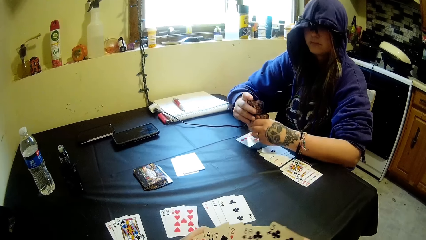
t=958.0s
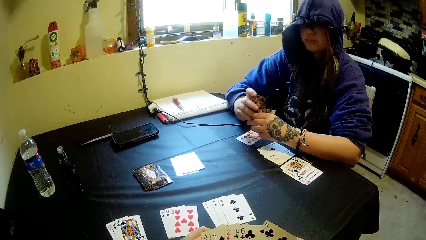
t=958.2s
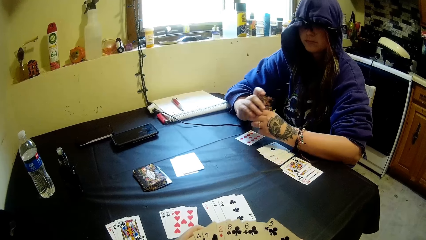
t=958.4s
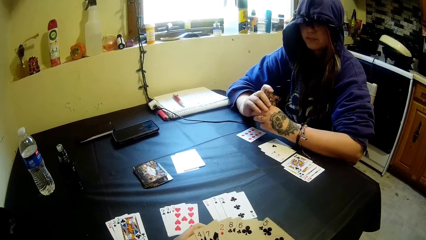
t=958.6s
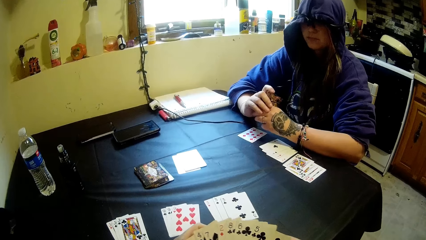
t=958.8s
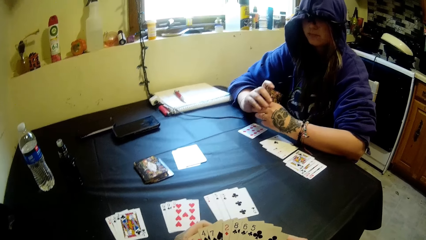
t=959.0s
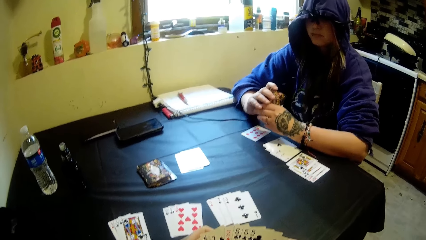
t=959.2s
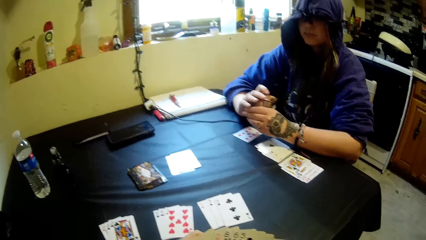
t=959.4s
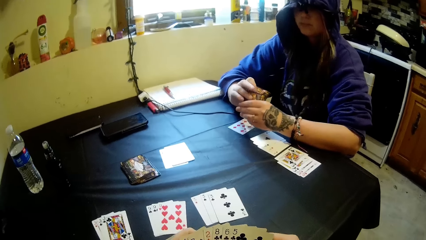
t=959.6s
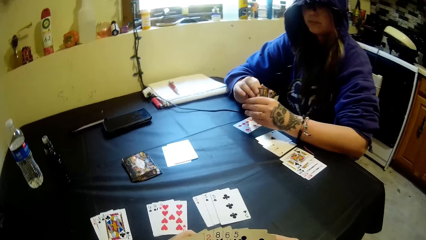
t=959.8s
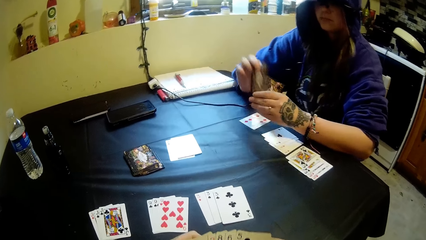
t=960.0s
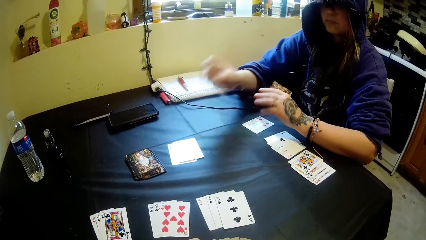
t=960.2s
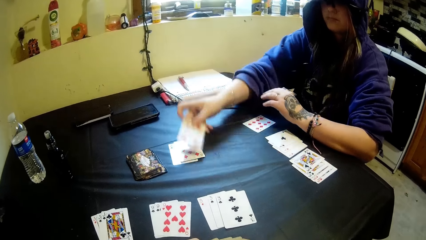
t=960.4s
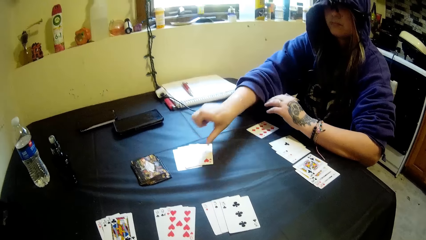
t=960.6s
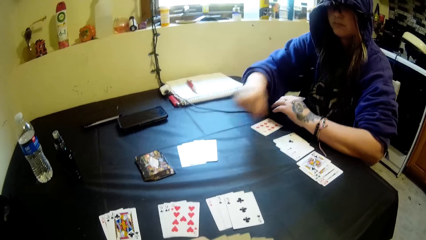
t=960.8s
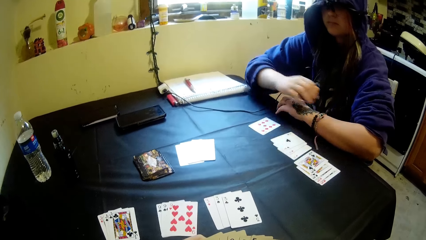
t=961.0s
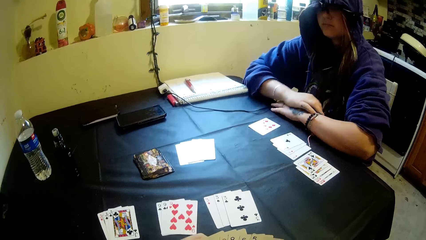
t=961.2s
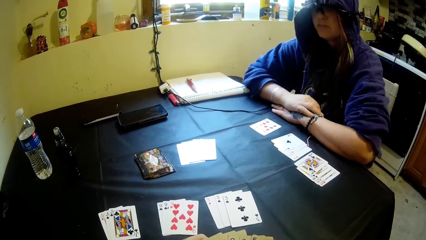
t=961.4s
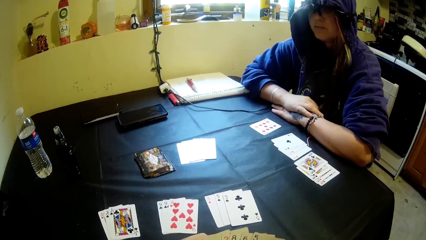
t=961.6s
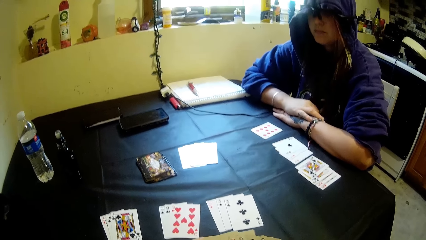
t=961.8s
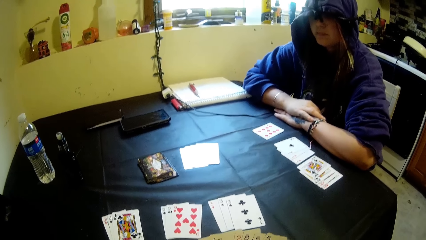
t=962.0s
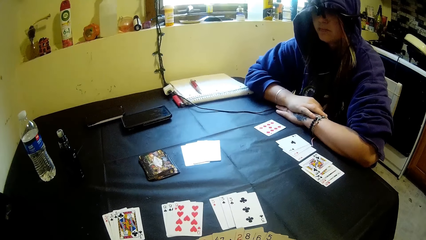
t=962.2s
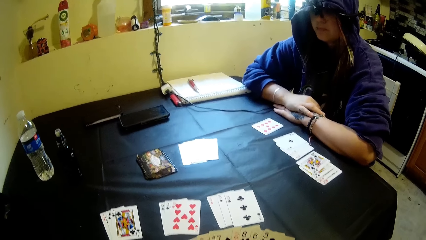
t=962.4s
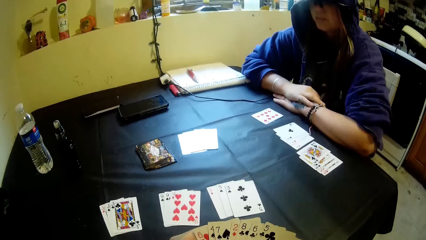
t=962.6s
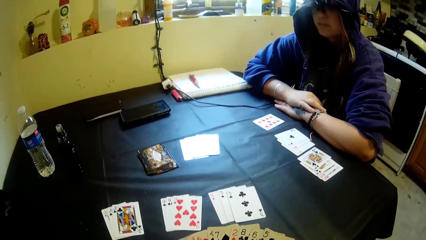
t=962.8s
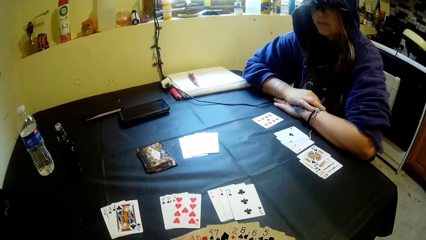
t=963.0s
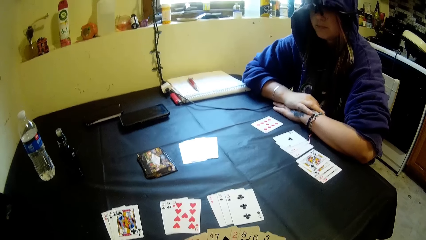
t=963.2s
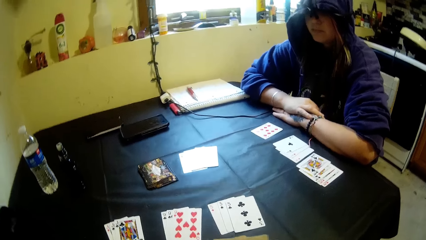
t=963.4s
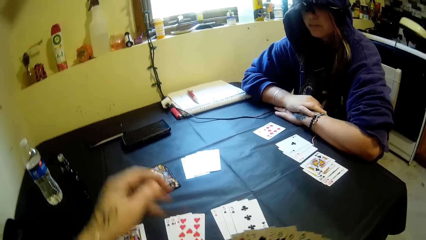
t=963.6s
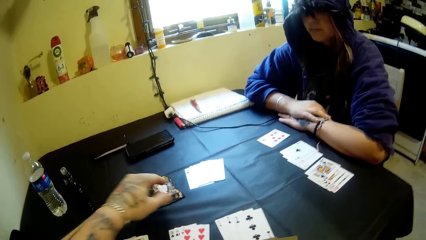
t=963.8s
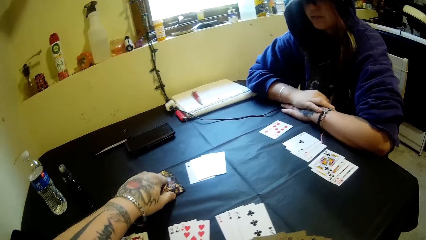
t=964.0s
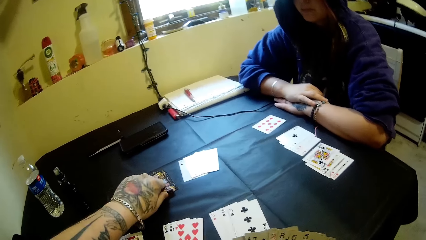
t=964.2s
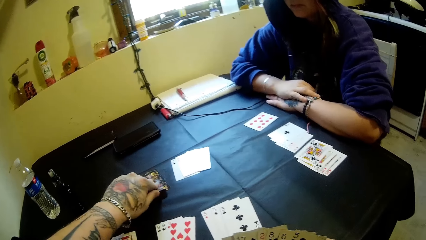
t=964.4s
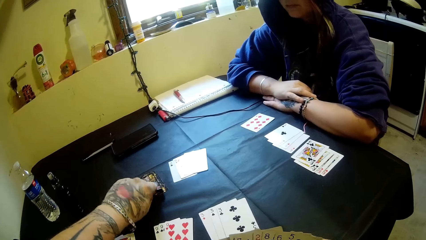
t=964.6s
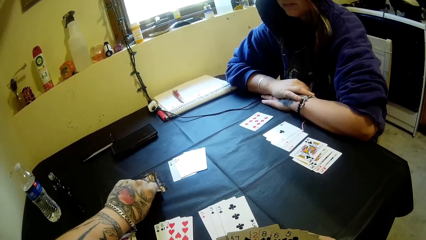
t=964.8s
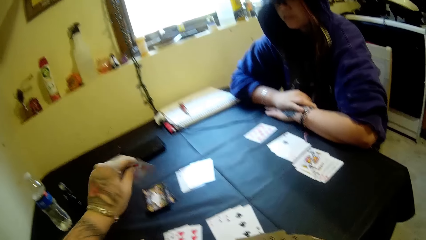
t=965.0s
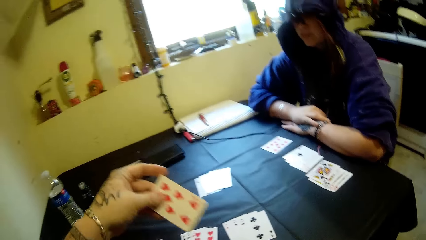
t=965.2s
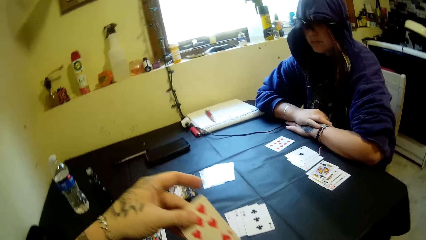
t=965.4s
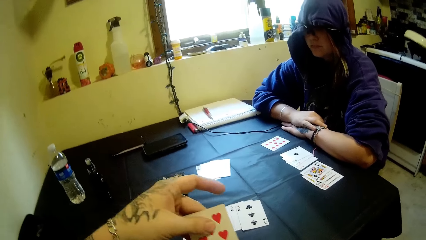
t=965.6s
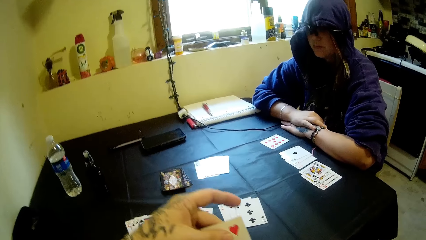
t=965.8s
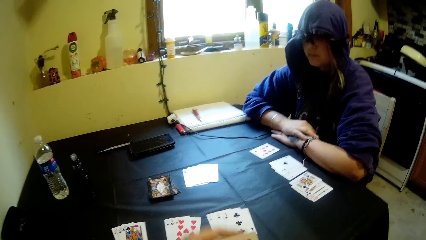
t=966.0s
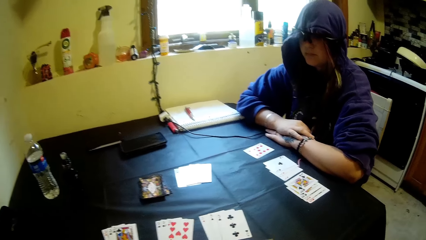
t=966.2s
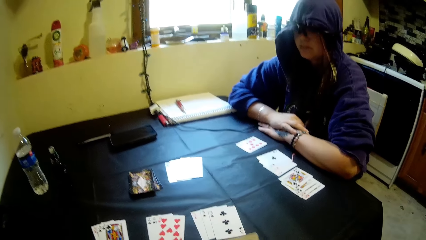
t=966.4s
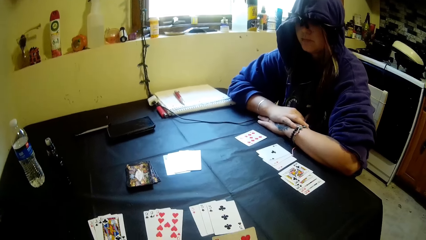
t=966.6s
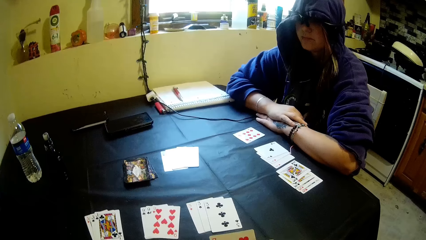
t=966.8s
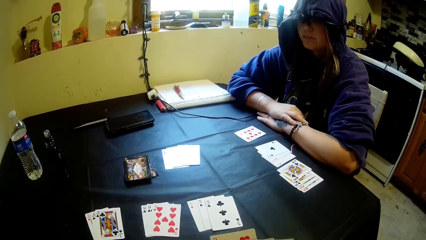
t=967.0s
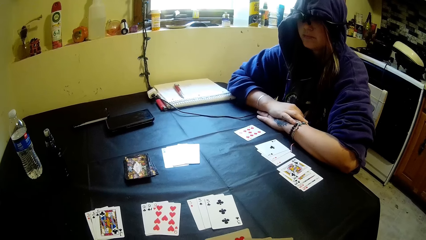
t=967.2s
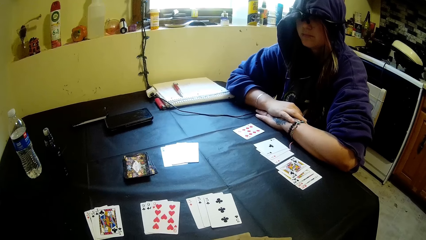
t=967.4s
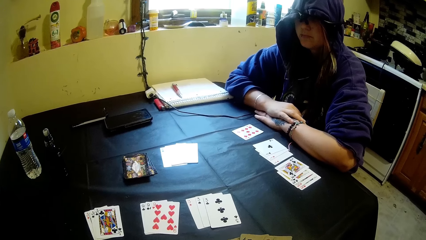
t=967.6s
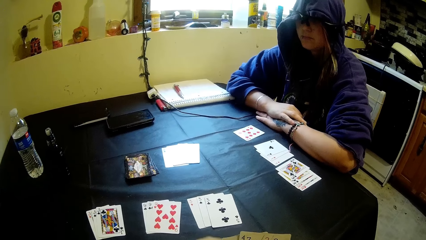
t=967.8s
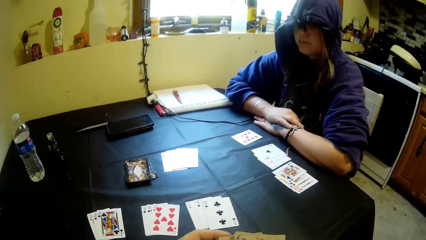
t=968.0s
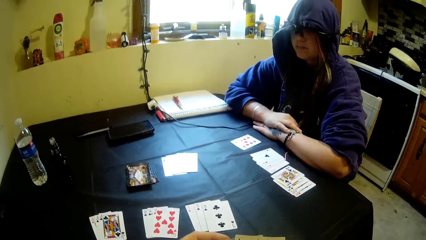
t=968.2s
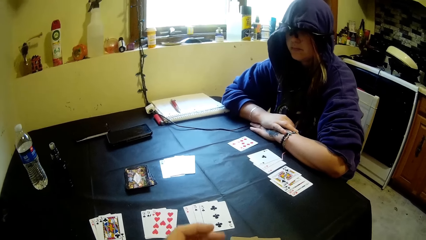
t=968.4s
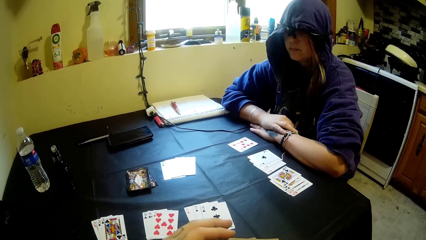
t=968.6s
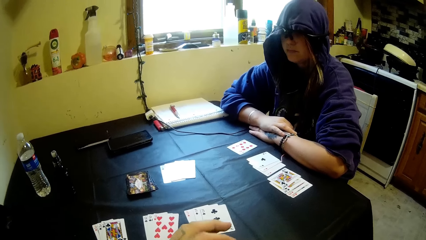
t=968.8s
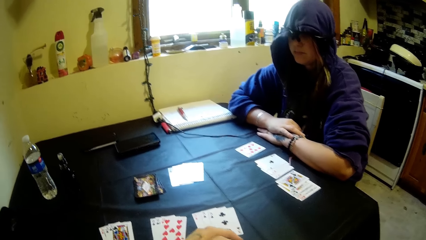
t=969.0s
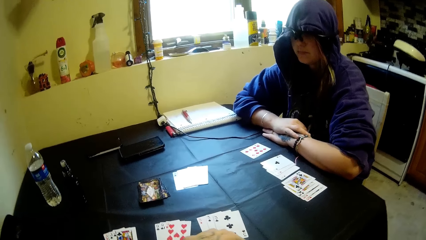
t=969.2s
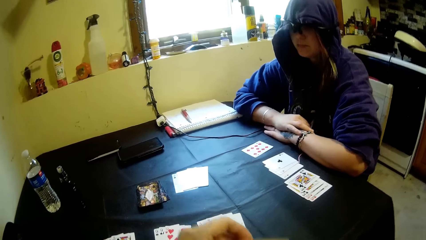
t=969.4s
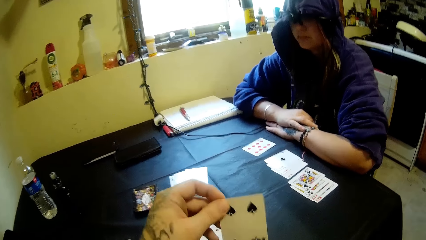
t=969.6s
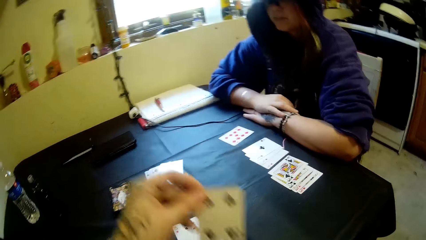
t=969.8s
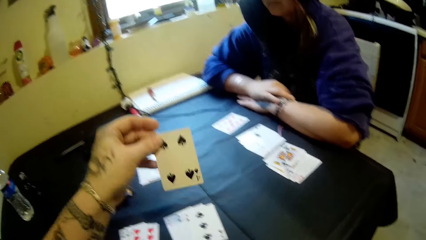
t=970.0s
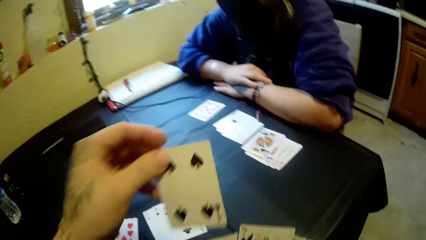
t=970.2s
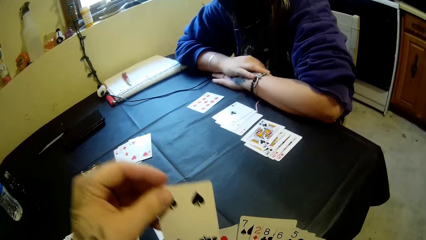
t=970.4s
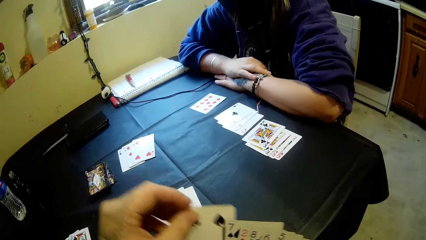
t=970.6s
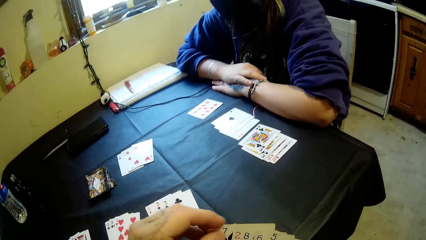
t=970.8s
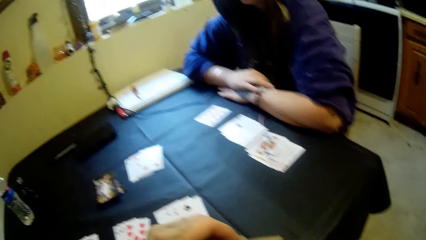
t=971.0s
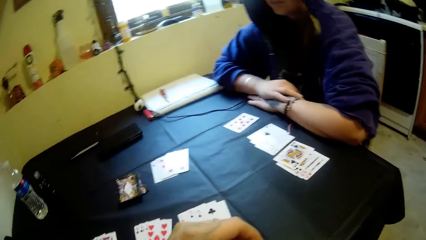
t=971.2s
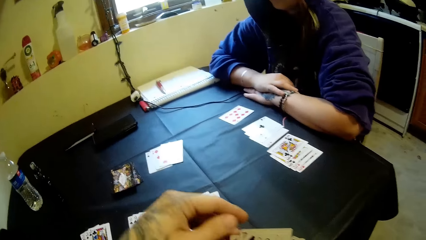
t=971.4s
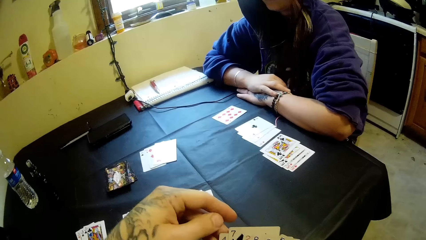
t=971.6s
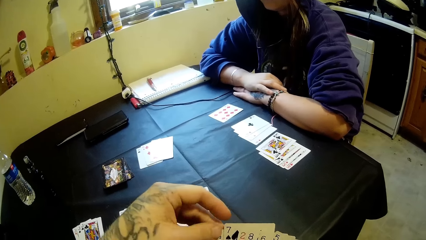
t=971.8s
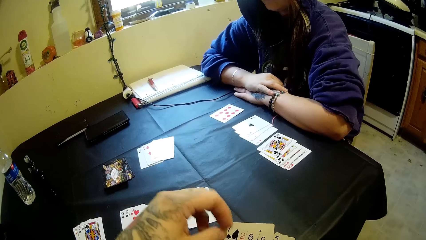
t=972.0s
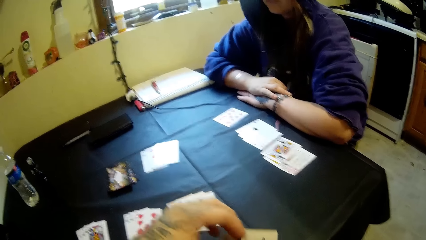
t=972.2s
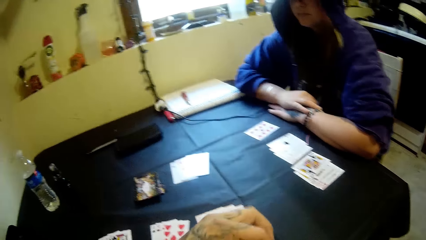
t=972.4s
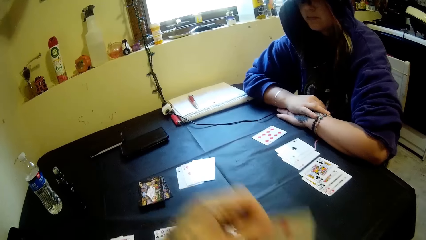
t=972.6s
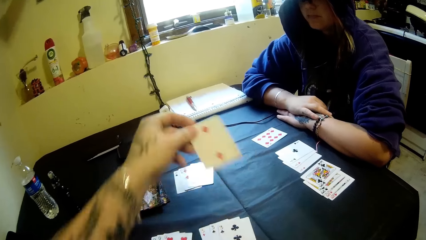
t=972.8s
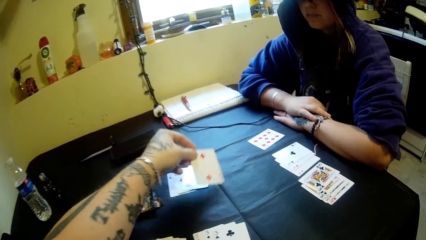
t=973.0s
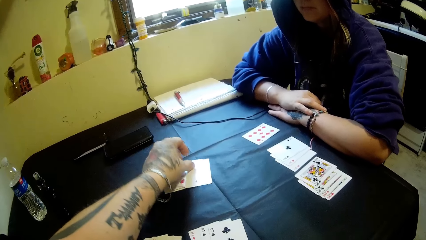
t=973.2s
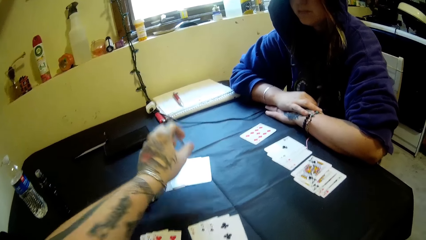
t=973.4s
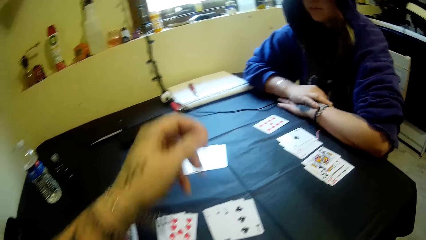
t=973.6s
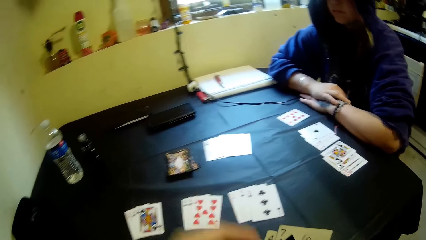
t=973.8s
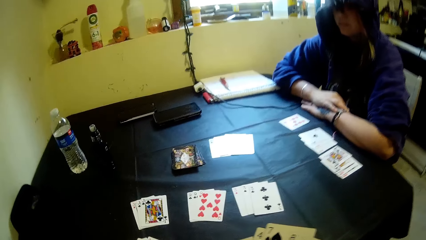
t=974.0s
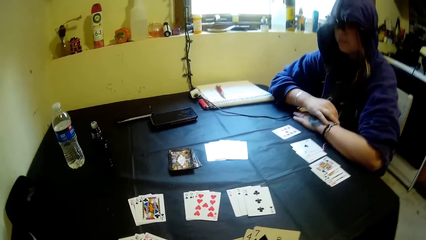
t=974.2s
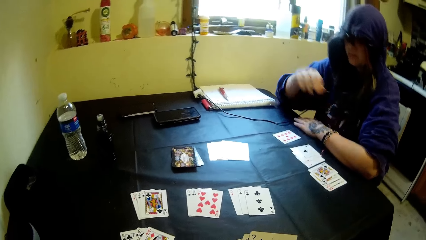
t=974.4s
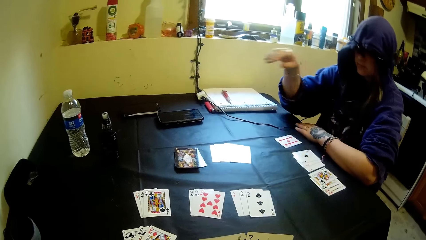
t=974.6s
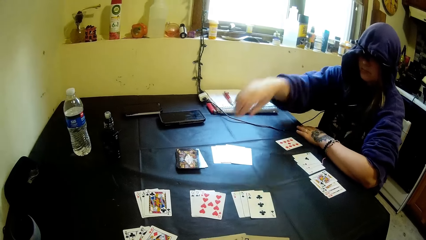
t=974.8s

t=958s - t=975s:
A woman holds the playing card. The woman drops a card on the table and holds the hands. The camera wearer picks a card from the table. They look at the playing card and hold the card. They drop the card on the table. The woman plays the playing card.
